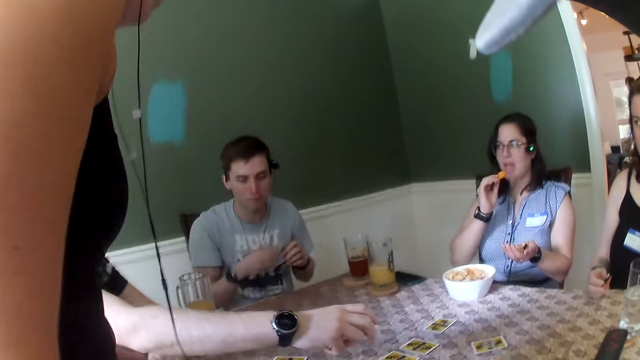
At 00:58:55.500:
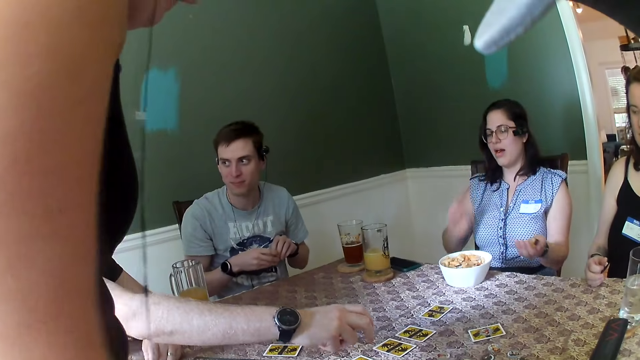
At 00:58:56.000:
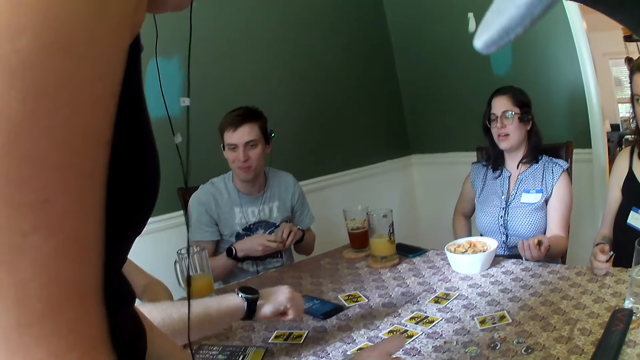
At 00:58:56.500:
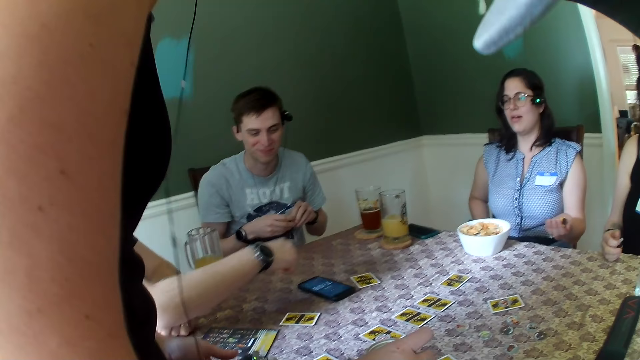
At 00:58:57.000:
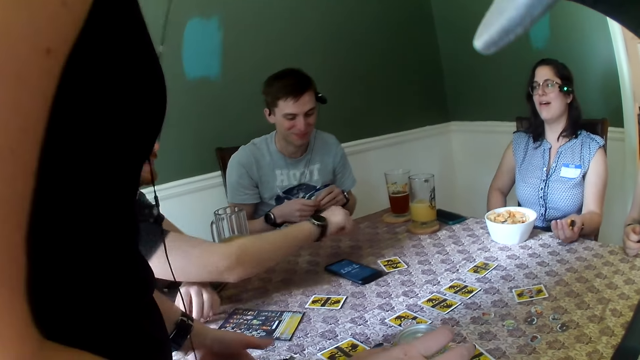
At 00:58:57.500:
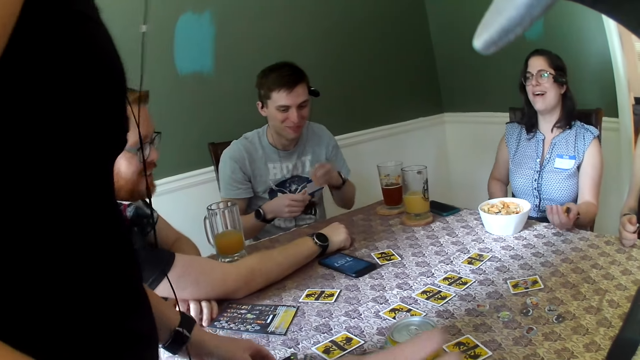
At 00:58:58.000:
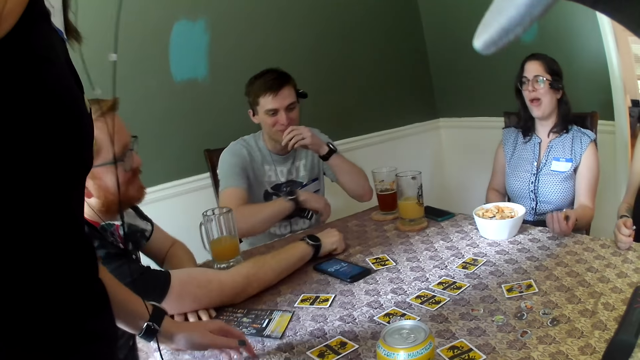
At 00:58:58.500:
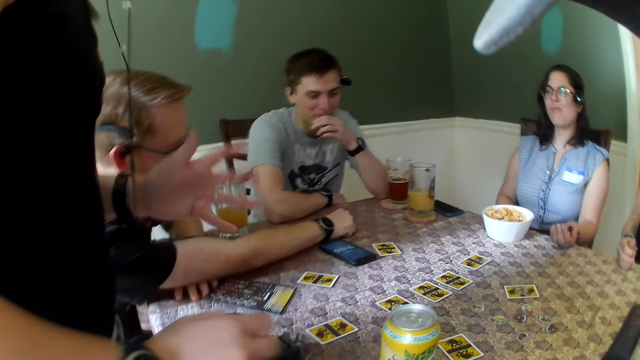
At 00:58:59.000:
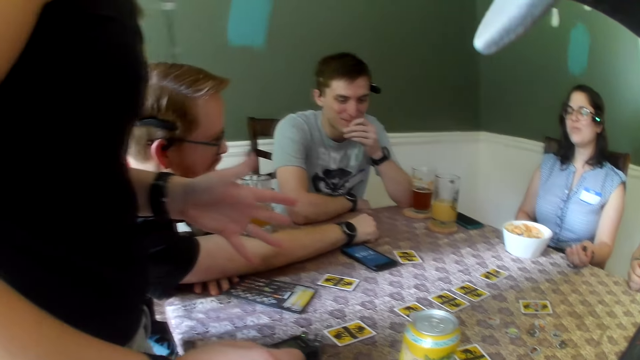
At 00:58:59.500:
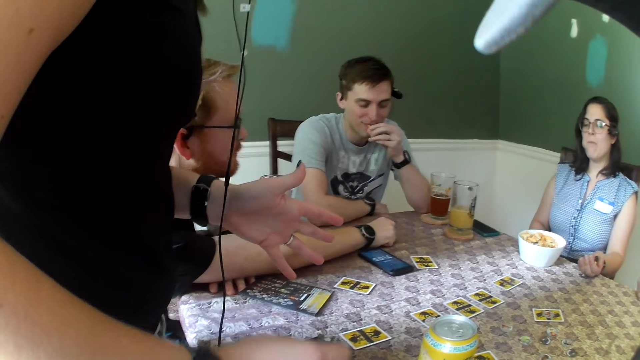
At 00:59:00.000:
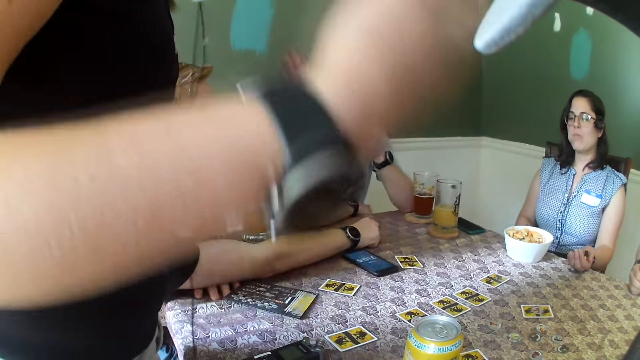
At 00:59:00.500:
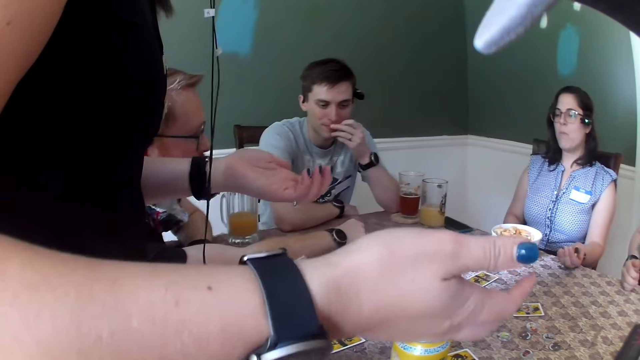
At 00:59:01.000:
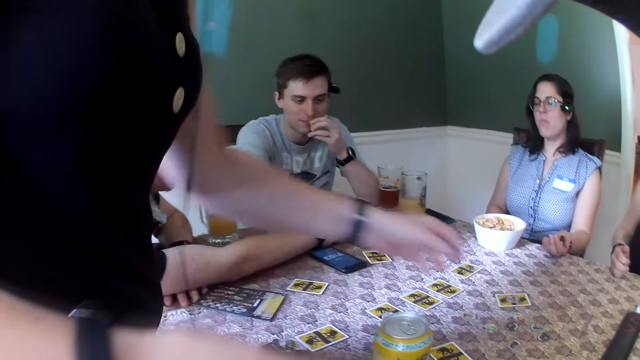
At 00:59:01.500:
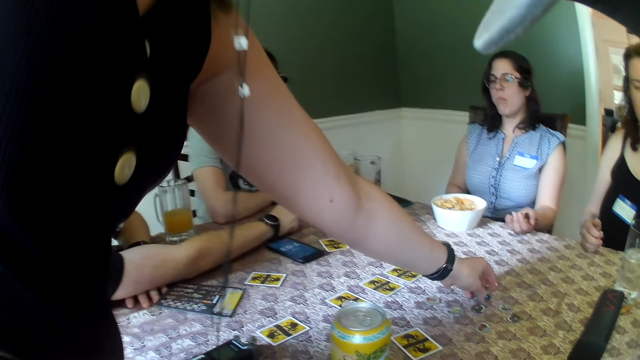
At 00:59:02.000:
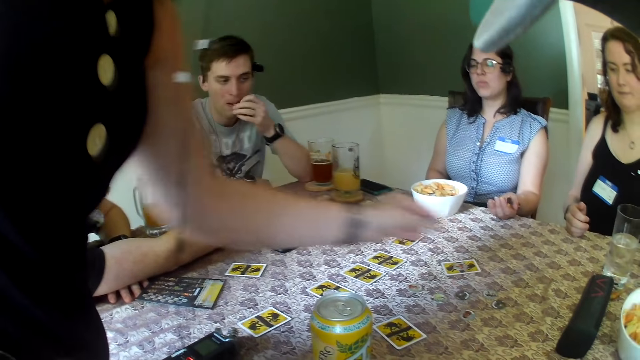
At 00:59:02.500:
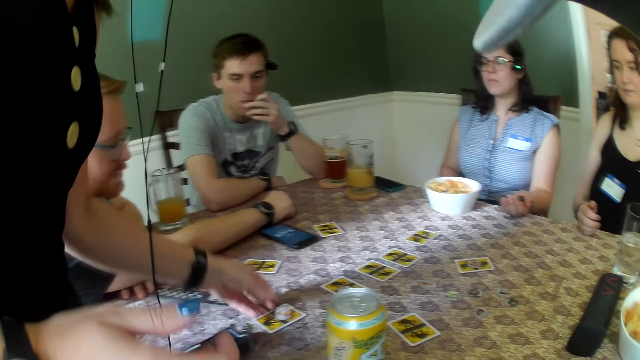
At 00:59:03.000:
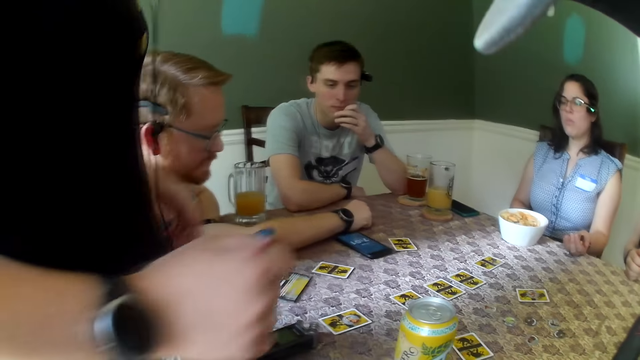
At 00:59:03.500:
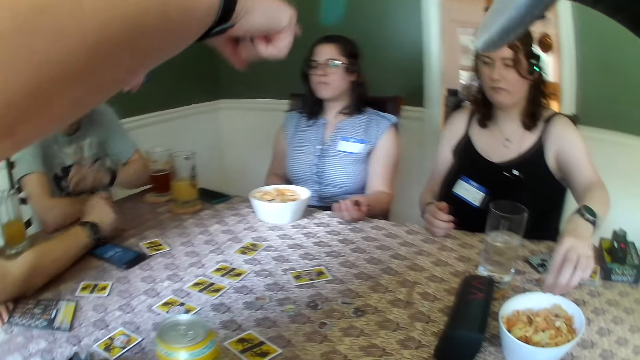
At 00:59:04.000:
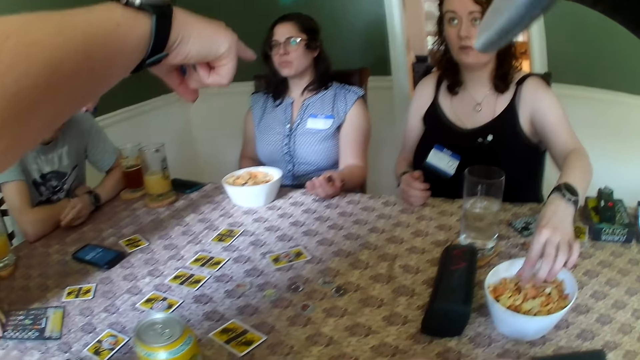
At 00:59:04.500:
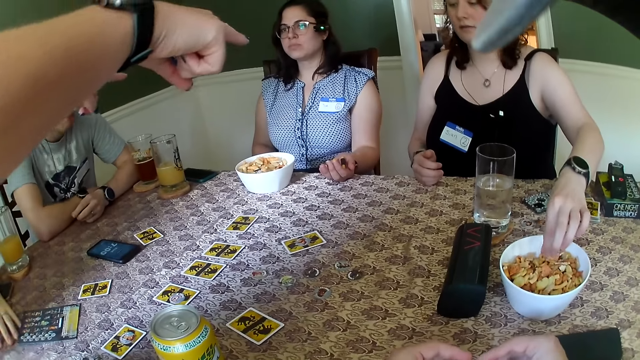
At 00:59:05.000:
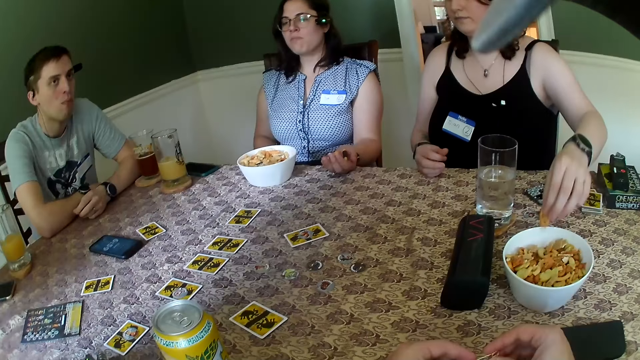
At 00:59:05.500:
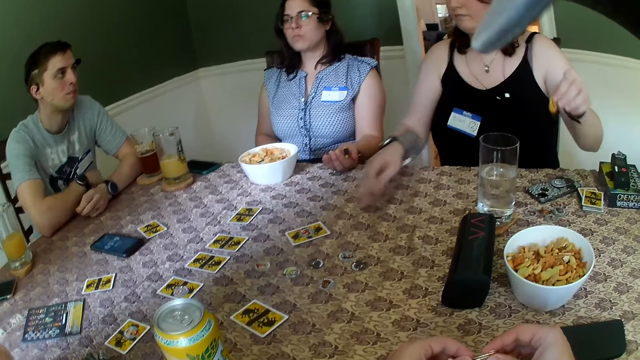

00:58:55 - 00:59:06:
A woman eats a chinchin with her right hand. A man places his right hand on the table. Another man supports his hand on the table. Another woman gestures with both hands. The second woman moves a coin on the table with her left hand, picks a token, and puts the token on a card. The second woman gestures with both hands. A third woman picks a chip from the bowl of chips with her left hand.

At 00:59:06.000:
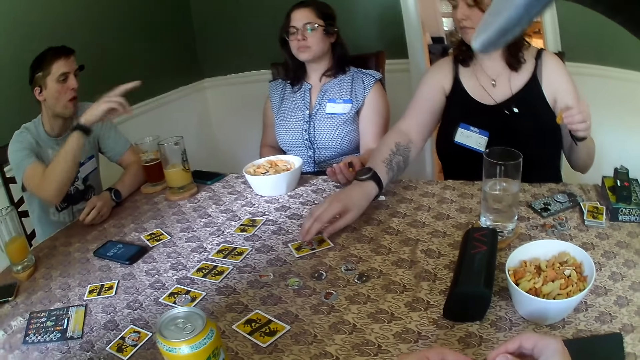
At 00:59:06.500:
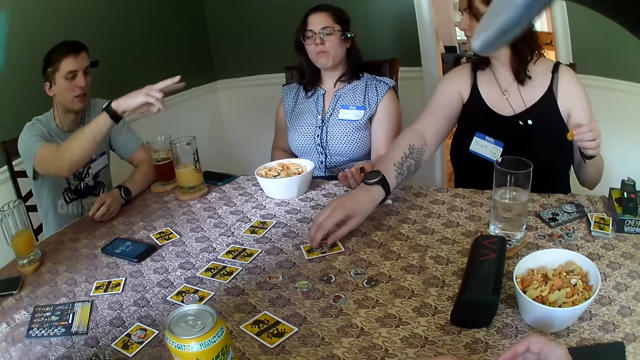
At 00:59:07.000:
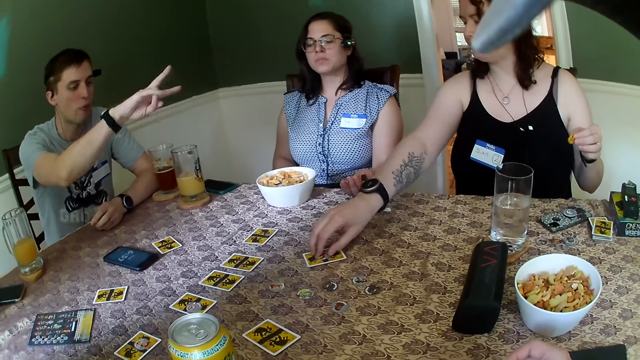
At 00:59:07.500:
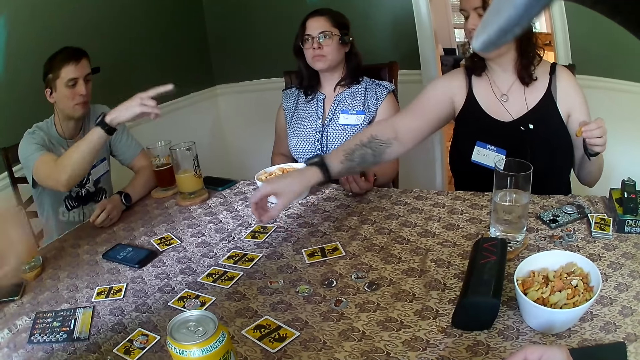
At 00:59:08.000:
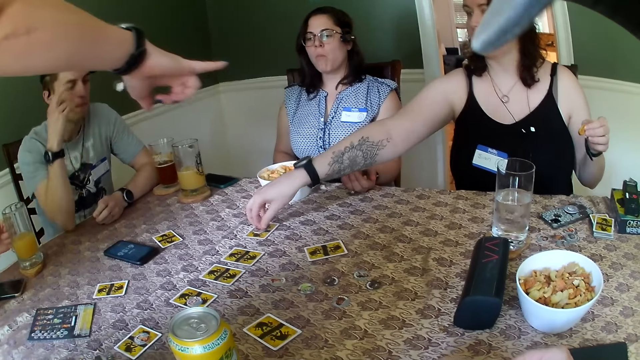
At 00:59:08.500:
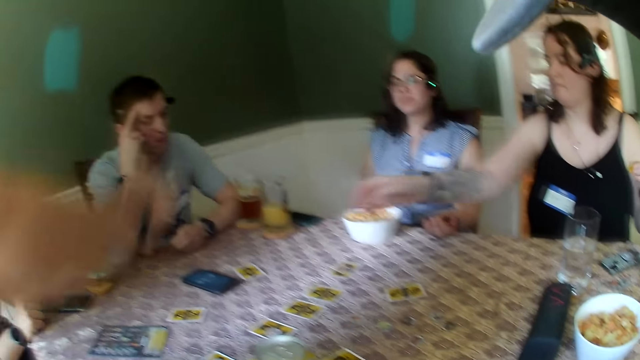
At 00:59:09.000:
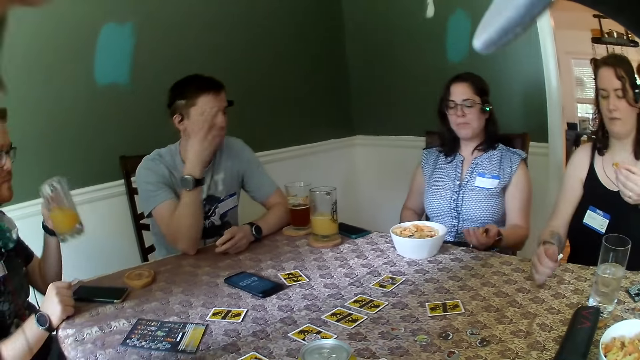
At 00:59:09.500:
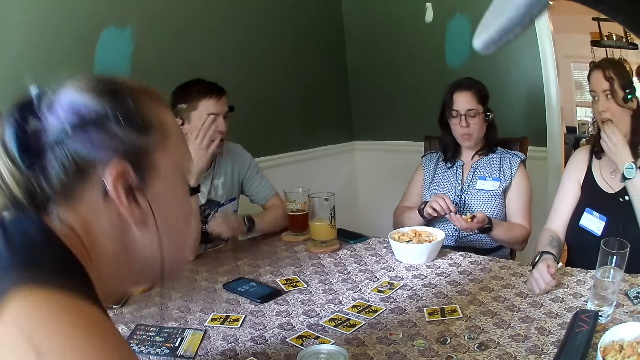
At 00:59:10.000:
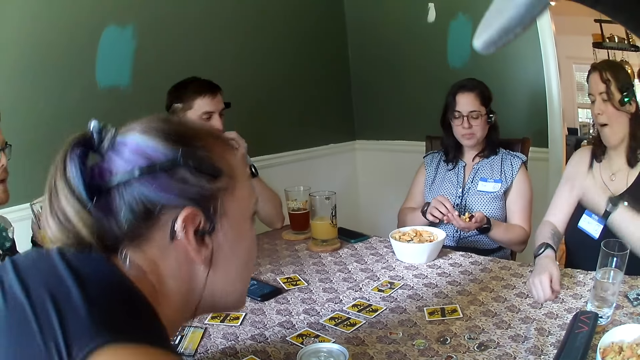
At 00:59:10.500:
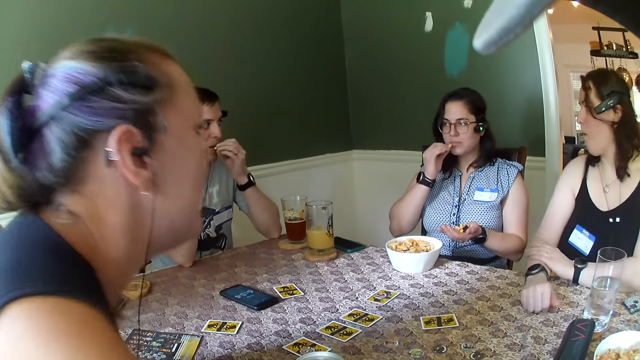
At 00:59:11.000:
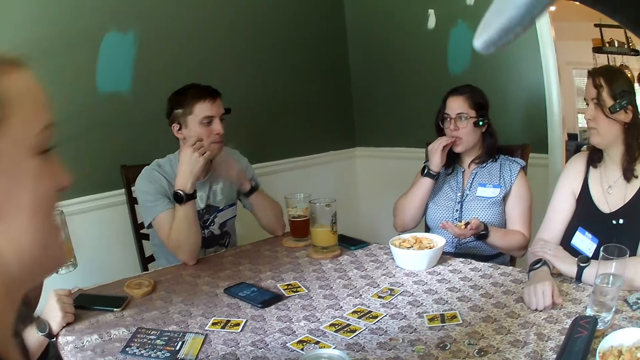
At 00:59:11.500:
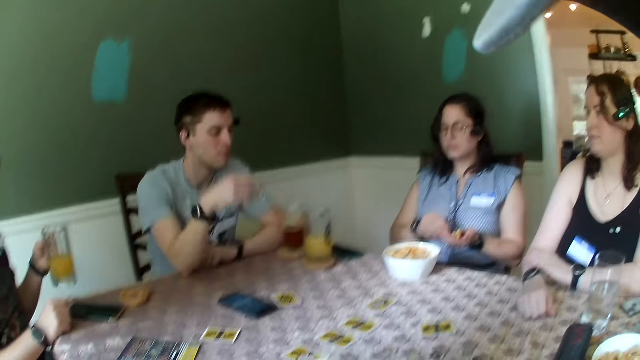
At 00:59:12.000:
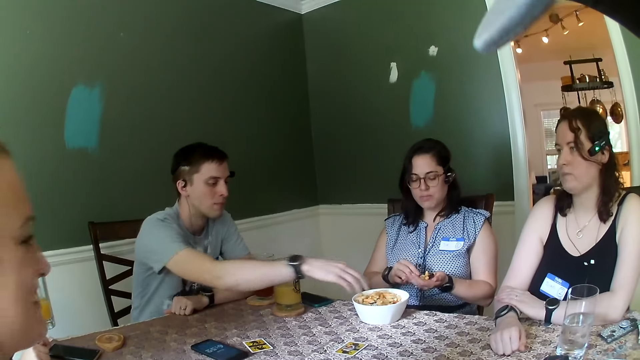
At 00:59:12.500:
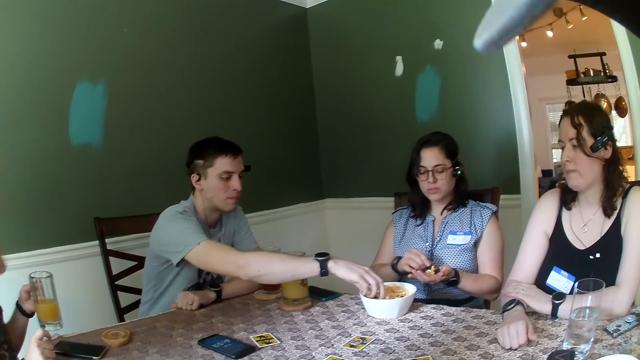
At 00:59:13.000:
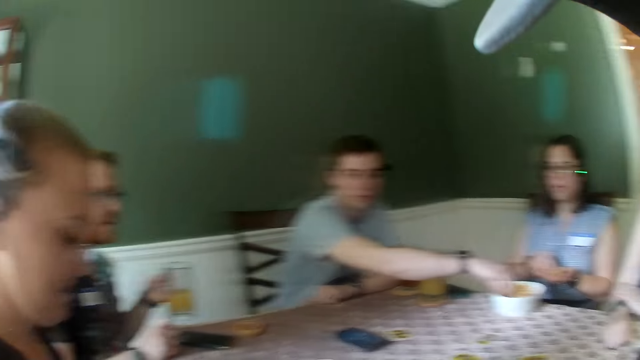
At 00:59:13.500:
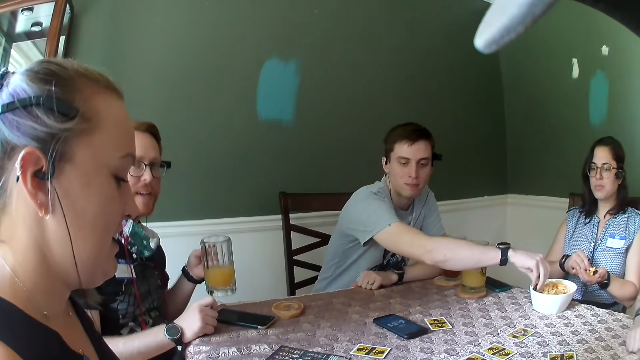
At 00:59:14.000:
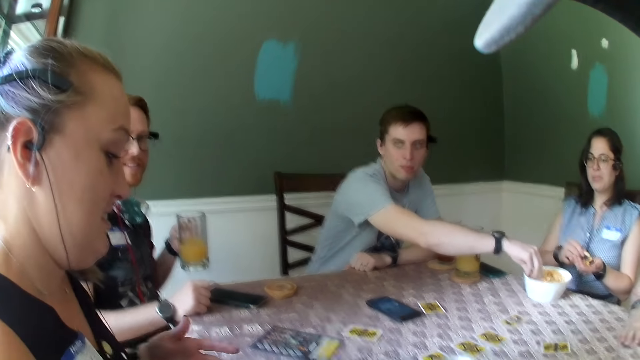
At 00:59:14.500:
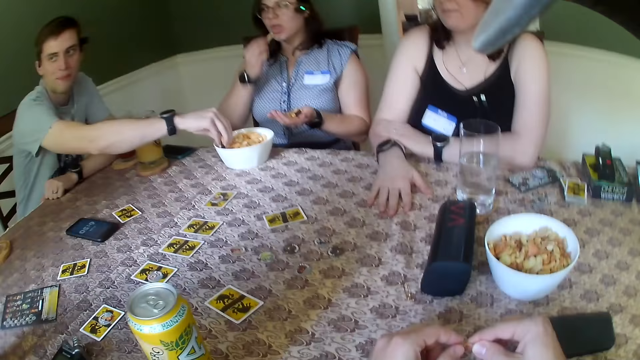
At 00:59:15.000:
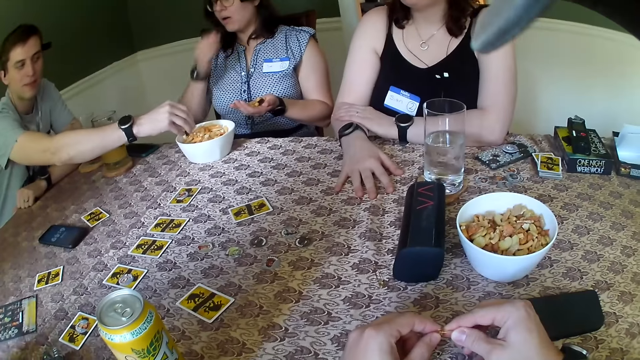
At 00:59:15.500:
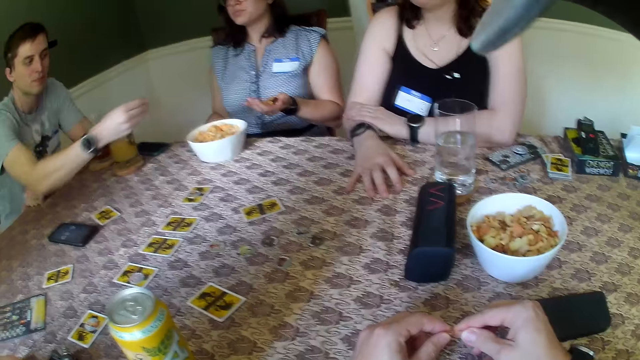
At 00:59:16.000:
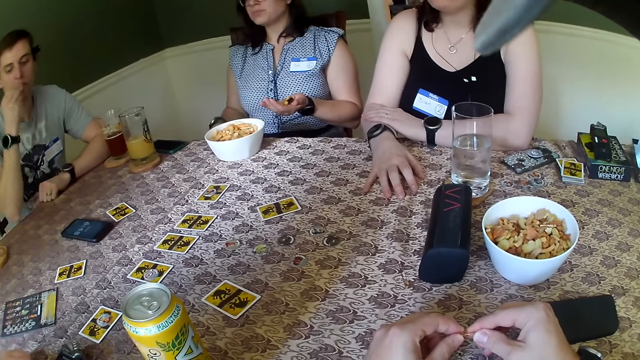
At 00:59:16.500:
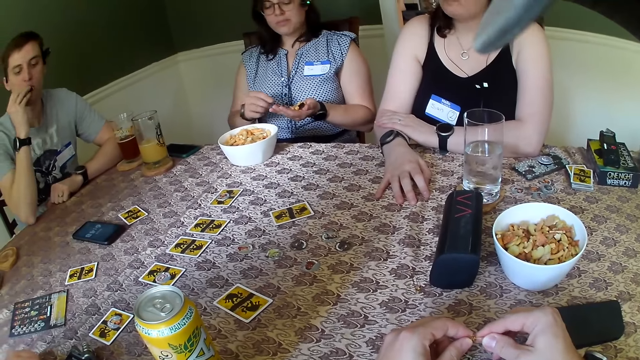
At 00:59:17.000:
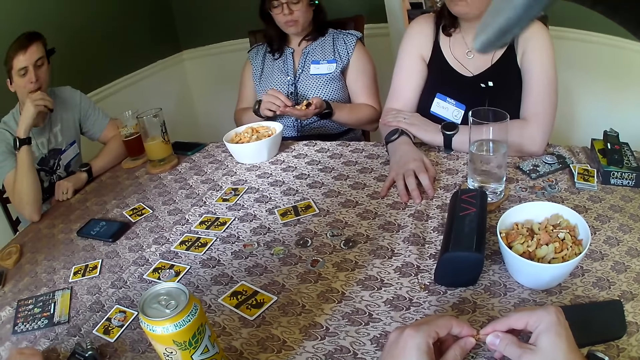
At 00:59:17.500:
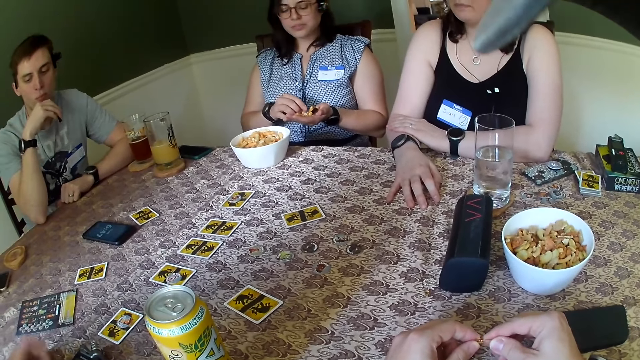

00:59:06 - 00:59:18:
A man gestures with his right hand. A woman picks up a token. She moves a coin on the table with her right hand. She puts the token on a card. Another man picks up a glass of juice. The first woman eats the chip with her left hand. Another woman eats a chinchin with her right hand. A third woman bends. The second woman picks snacks from her right hand. The first man takes chinchin from the plate of chinchin with his right hand. He eats the chinchin with his right hand. The second woman picks snacks from her right hand.
